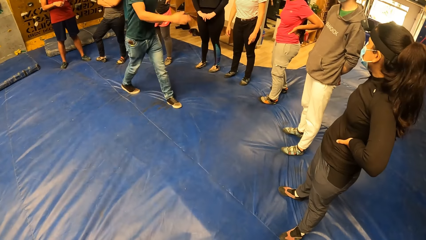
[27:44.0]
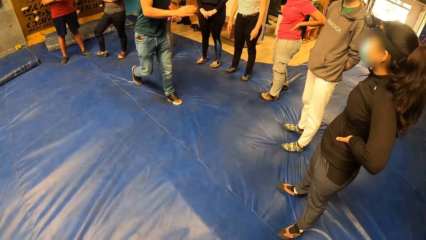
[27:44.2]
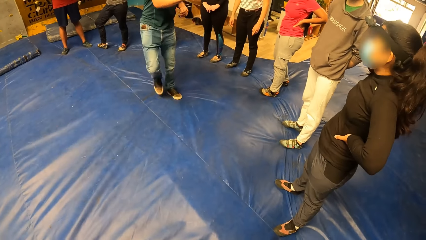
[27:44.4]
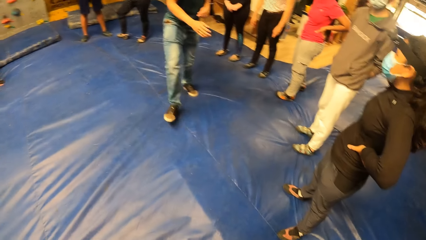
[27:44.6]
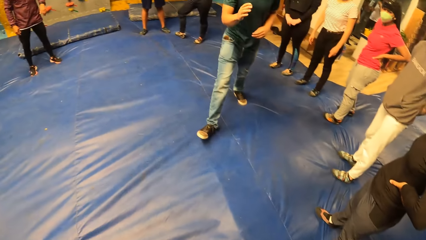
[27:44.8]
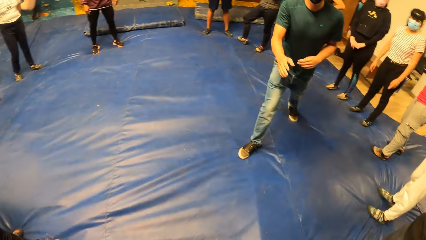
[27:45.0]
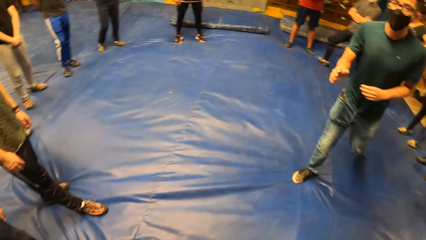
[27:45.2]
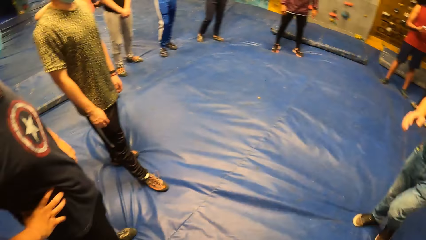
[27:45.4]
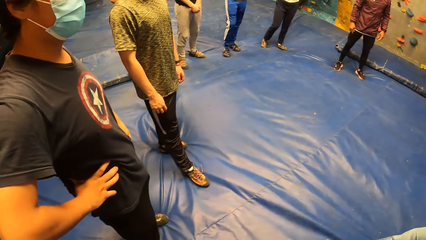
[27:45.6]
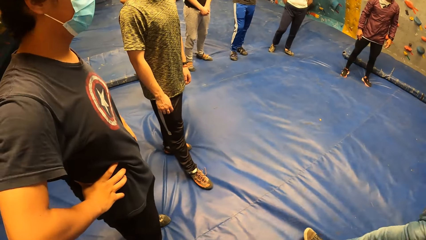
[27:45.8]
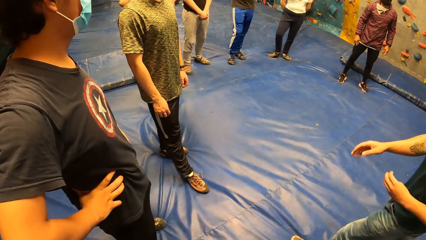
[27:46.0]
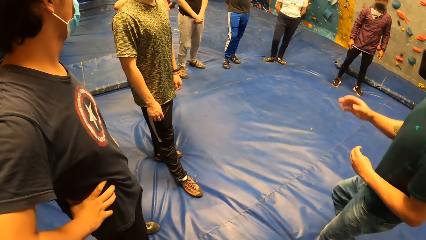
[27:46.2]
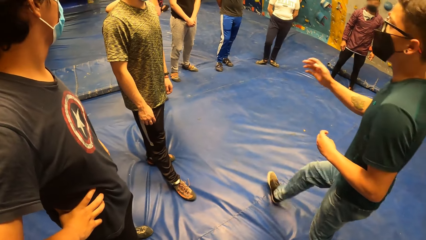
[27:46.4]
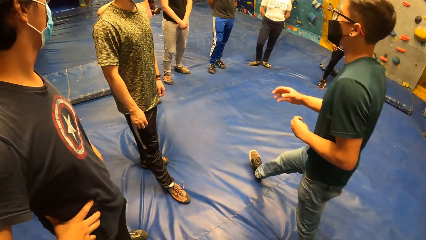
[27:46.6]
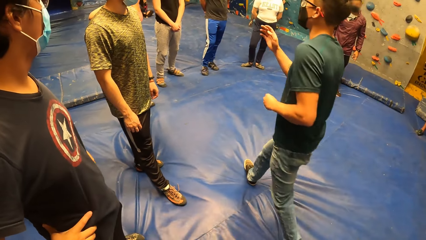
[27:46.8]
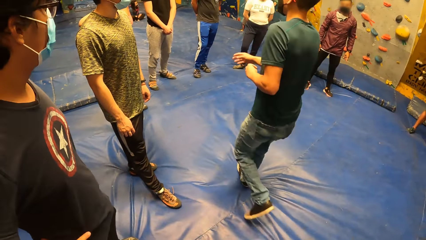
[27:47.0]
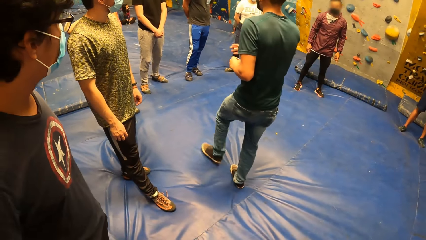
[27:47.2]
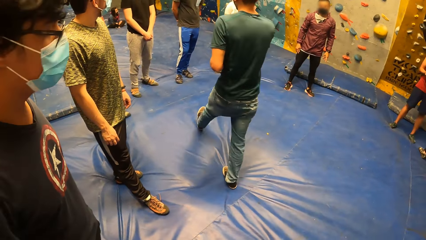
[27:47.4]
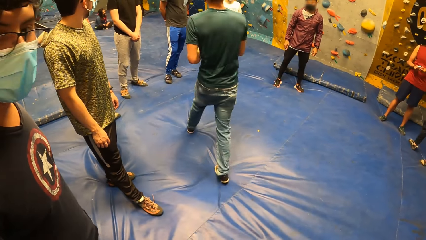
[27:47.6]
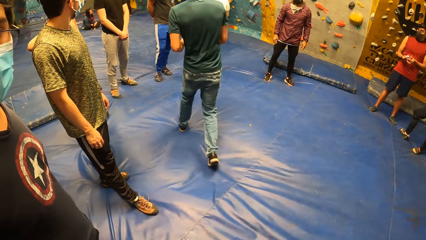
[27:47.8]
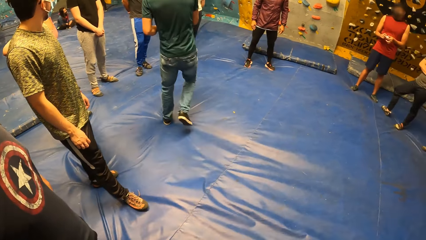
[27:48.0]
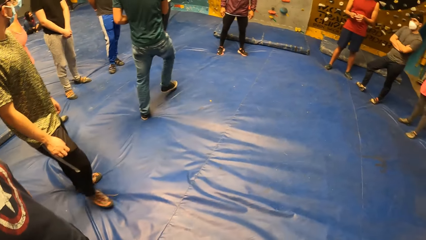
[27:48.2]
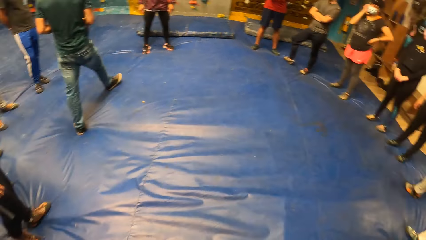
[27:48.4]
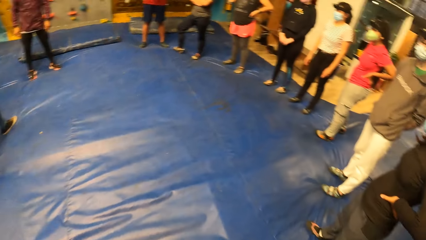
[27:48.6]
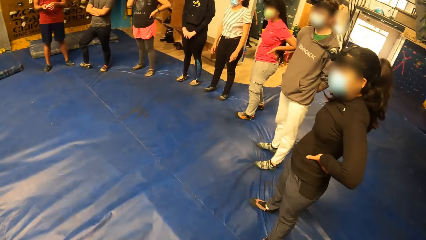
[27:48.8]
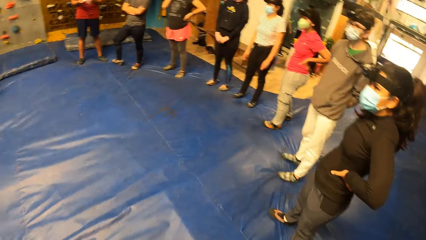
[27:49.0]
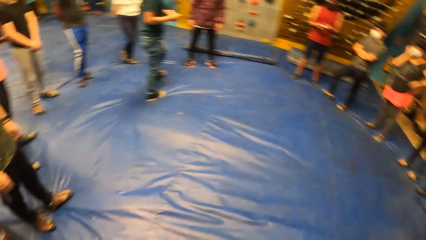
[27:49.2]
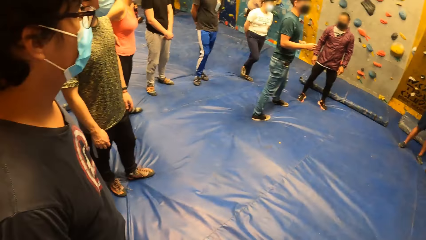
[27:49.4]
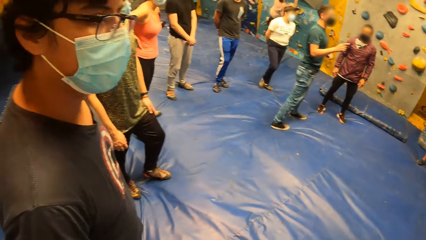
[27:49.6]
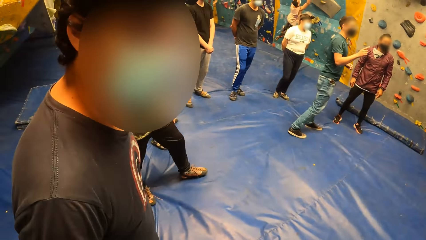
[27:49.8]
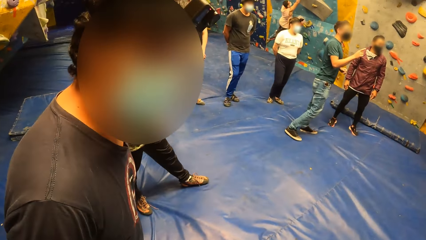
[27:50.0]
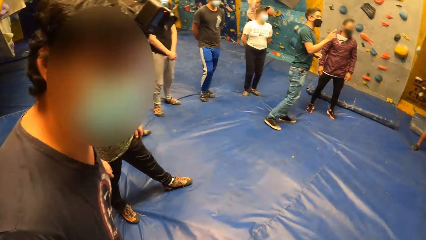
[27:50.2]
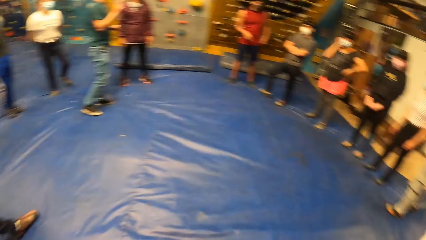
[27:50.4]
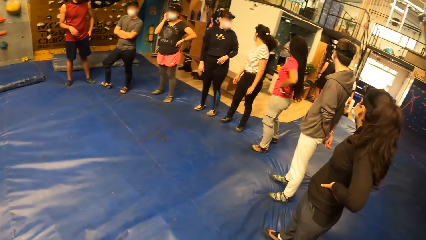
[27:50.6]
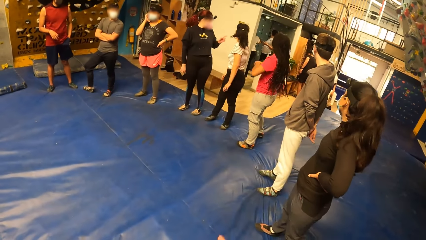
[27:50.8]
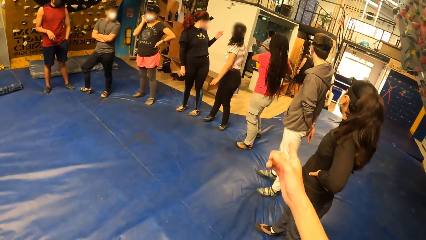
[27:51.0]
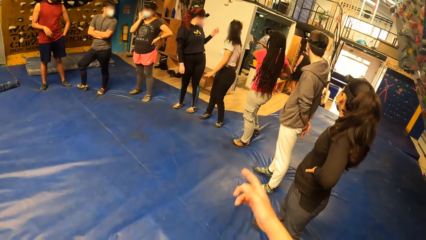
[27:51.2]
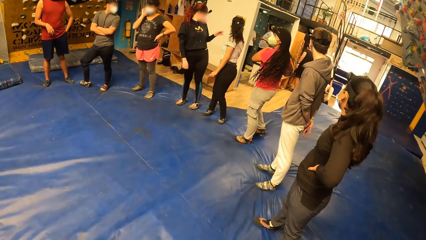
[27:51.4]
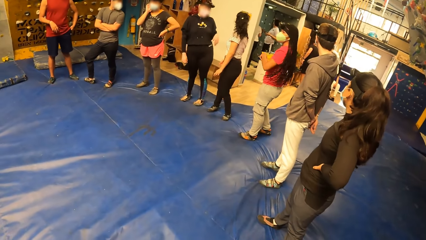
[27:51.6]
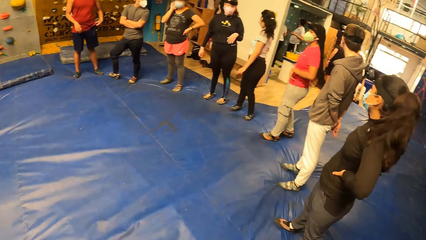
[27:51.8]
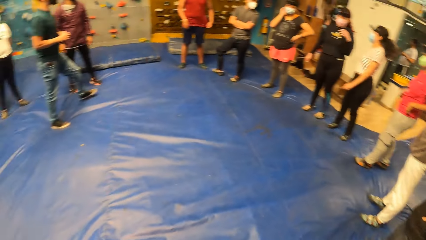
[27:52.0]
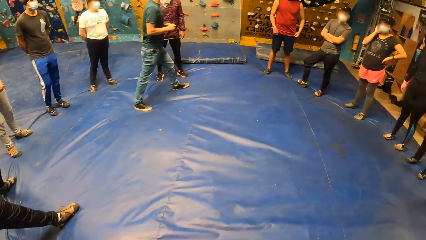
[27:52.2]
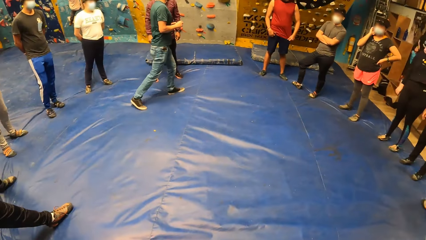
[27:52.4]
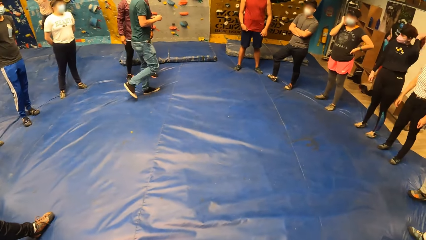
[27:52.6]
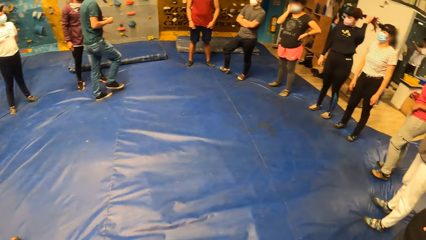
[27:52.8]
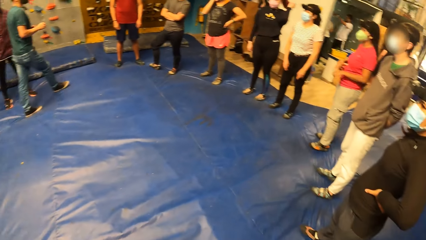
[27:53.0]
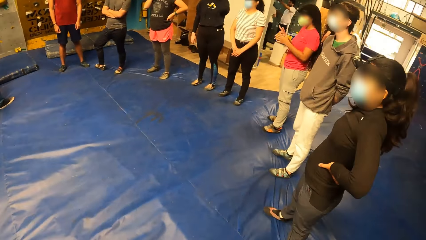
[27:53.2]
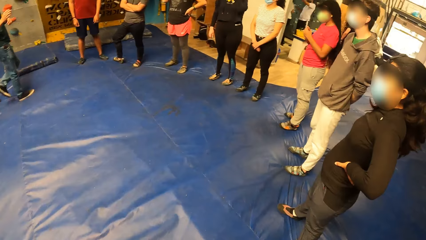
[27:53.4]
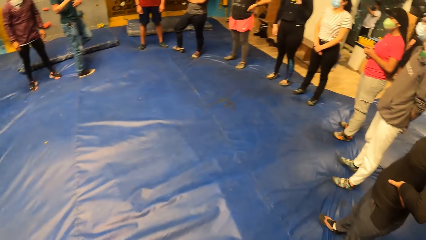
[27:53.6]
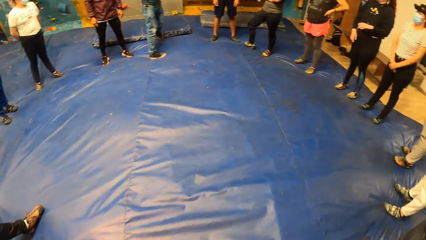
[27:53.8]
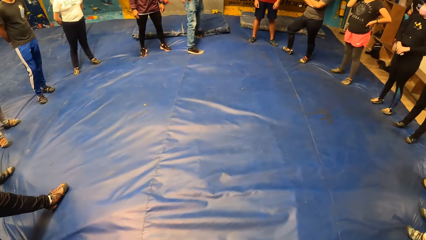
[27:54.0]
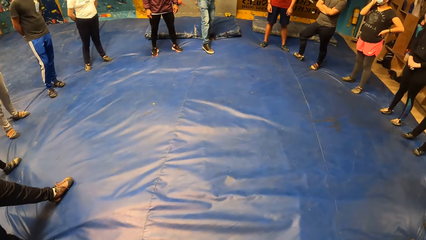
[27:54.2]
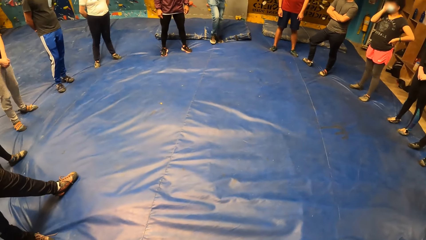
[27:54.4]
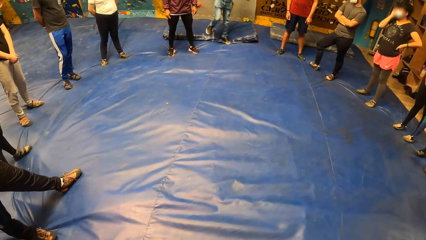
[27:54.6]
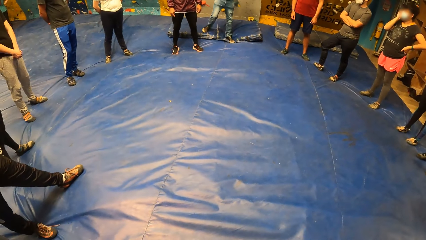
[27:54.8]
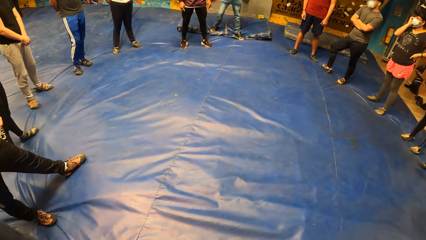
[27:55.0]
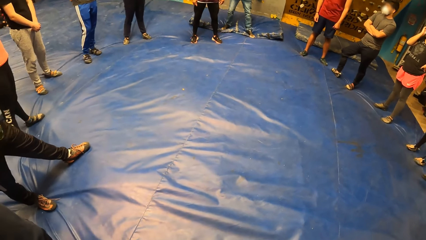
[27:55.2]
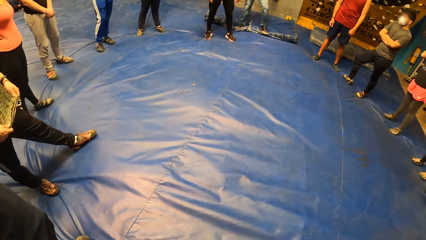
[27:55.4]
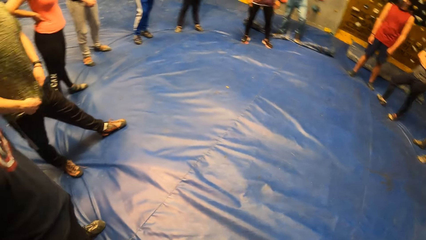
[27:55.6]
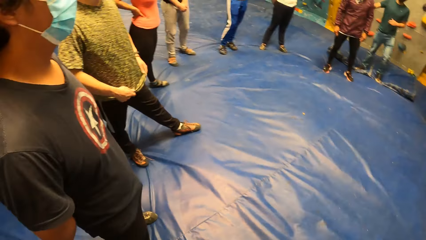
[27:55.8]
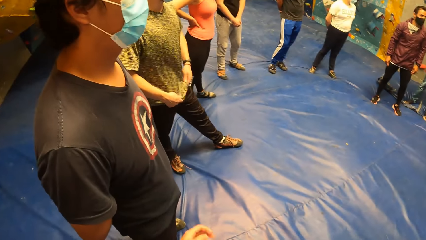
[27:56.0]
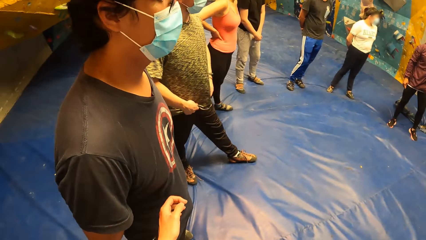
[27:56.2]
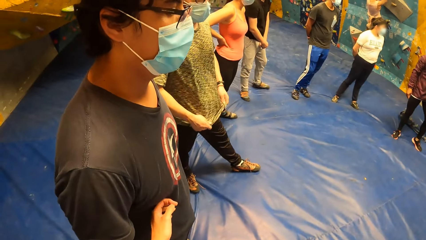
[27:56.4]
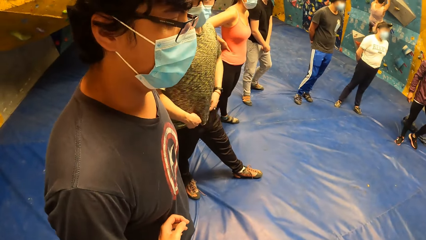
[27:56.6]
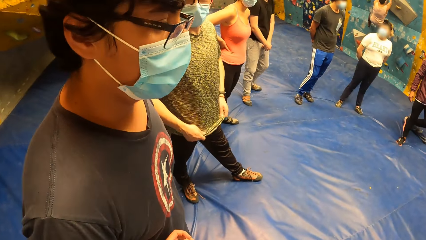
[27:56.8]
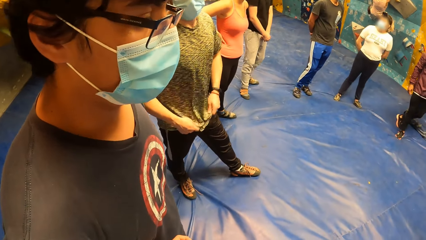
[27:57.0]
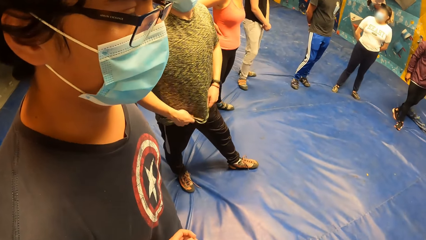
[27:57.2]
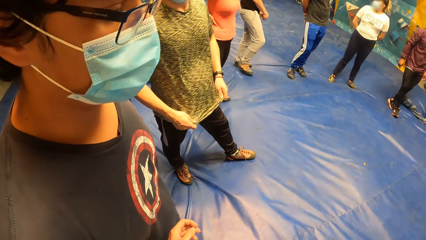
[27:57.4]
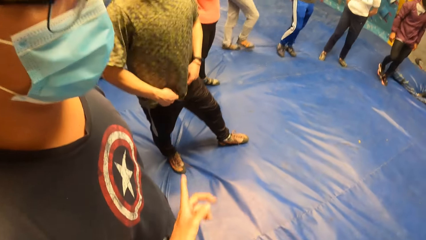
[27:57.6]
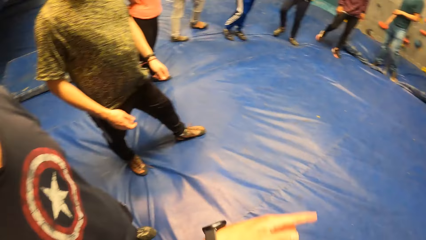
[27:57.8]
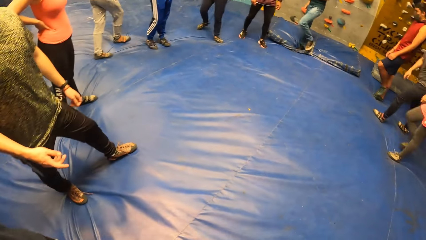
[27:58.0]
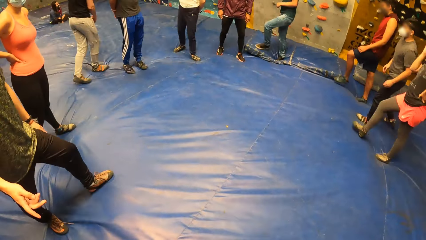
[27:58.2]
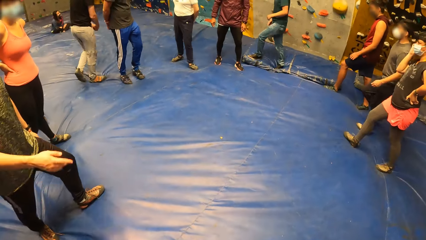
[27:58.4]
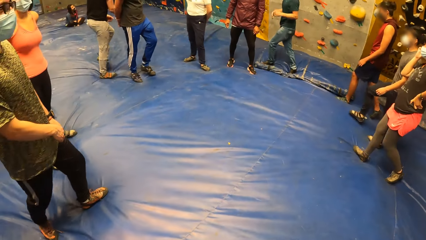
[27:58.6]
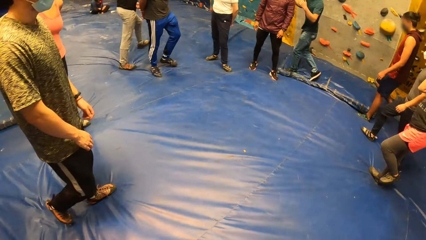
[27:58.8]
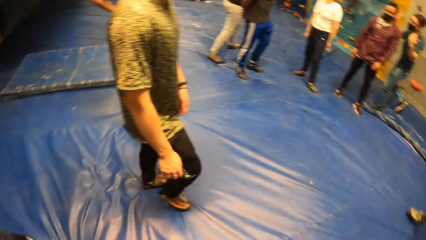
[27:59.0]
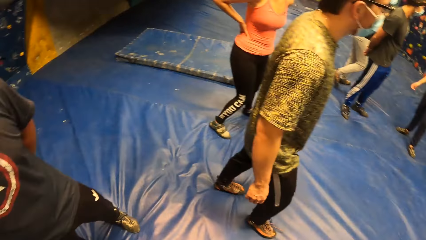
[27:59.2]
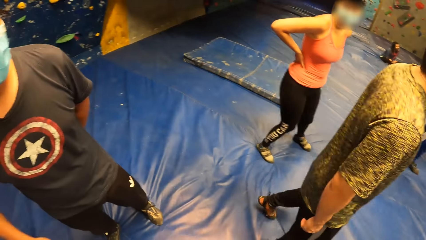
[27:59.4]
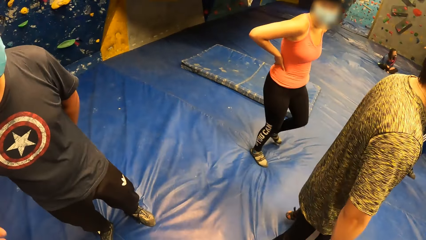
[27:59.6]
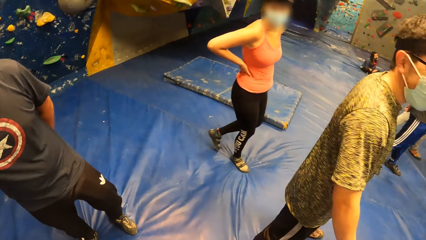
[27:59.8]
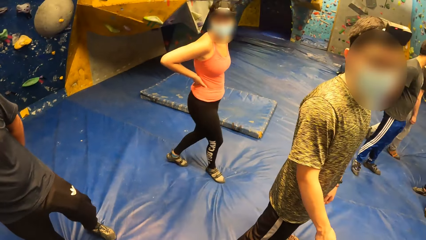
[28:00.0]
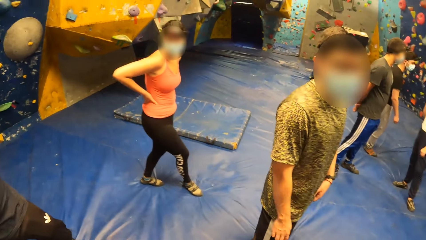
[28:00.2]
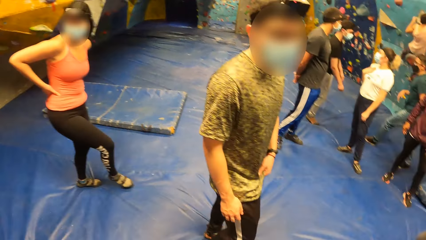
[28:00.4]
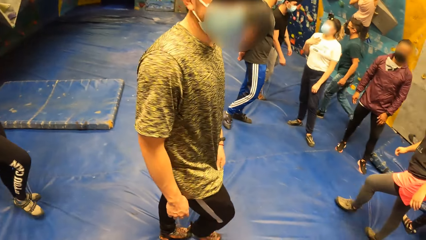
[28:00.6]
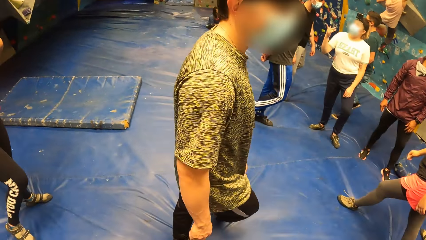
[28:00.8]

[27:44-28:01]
The camera wearer interacts with a man. They point towards the entrance. Another man returns back to his original position. The camera wearer interacts with the first man. A third man interacts with the camera wearer. The camera wearer walks to a room with the group of people.
